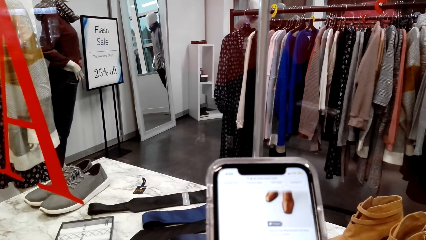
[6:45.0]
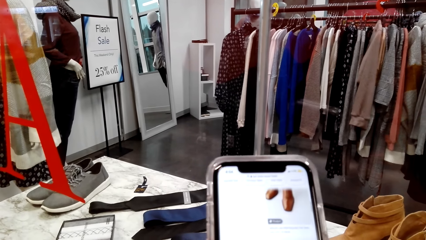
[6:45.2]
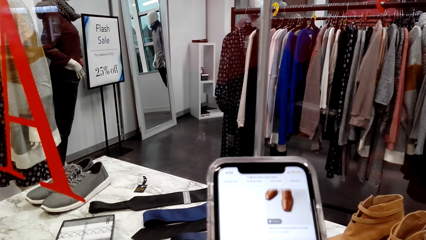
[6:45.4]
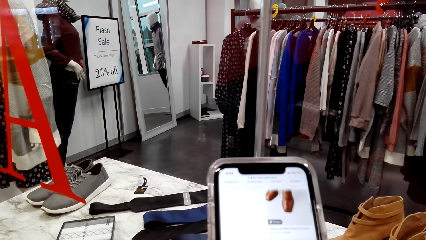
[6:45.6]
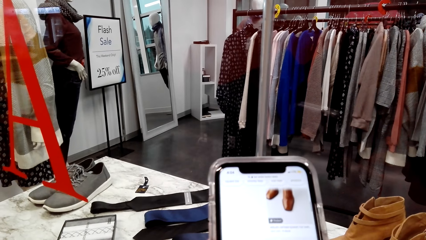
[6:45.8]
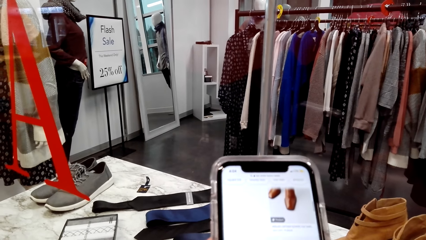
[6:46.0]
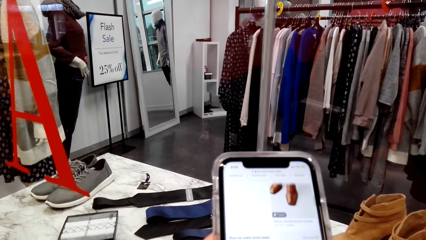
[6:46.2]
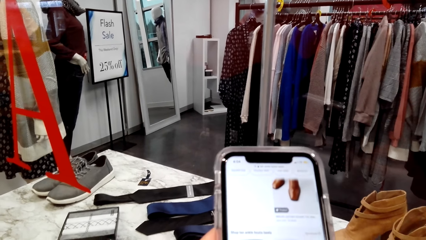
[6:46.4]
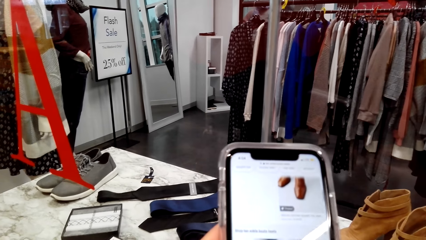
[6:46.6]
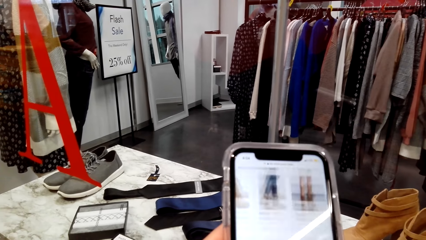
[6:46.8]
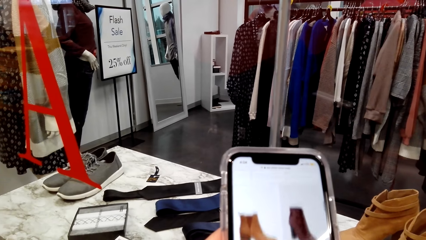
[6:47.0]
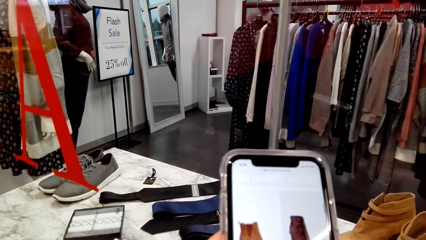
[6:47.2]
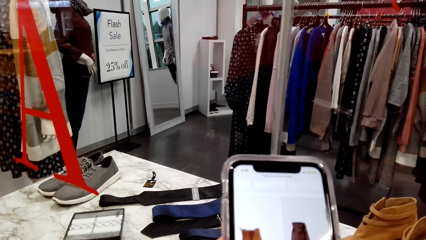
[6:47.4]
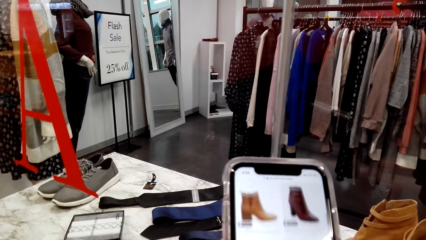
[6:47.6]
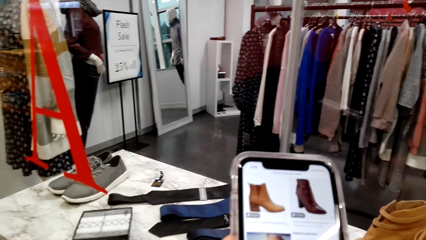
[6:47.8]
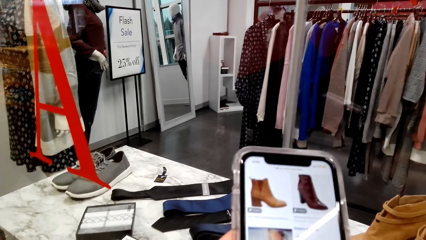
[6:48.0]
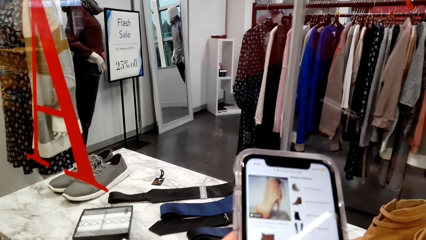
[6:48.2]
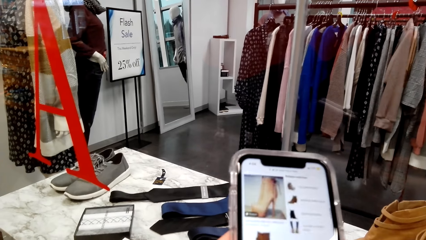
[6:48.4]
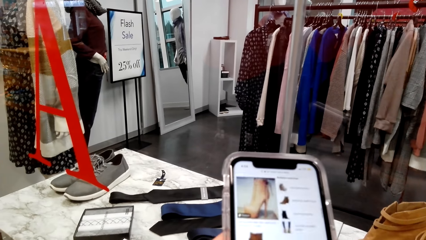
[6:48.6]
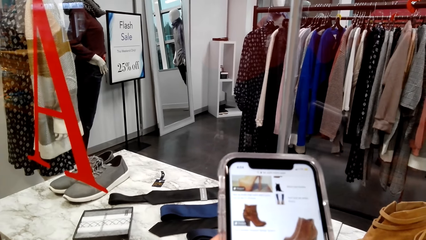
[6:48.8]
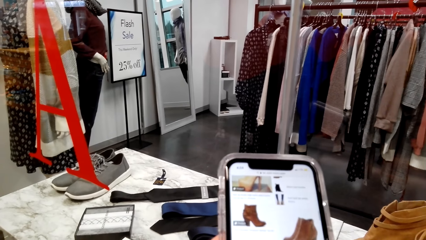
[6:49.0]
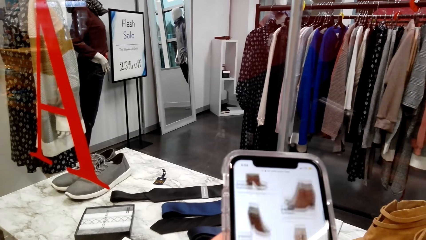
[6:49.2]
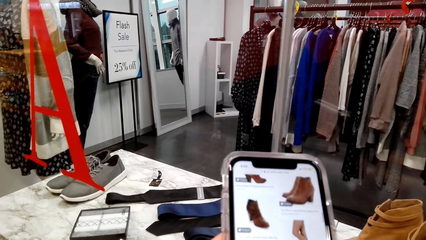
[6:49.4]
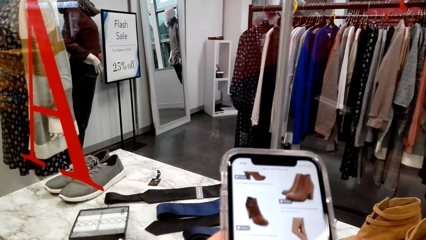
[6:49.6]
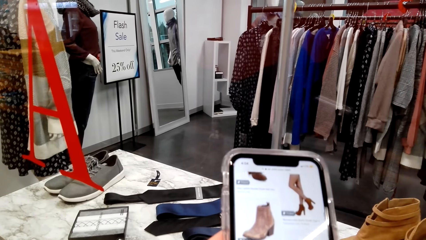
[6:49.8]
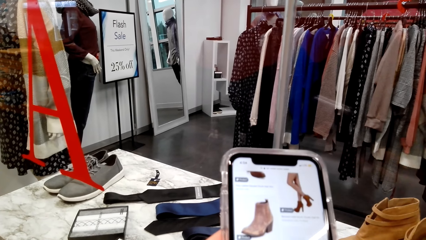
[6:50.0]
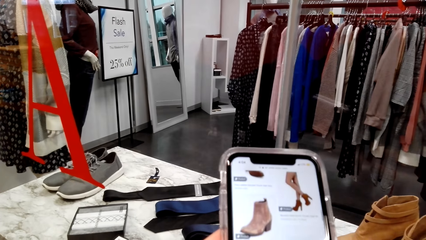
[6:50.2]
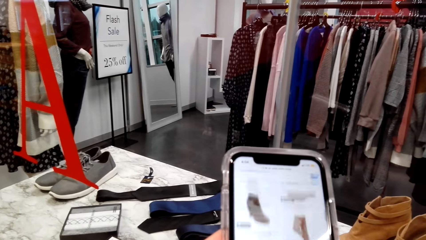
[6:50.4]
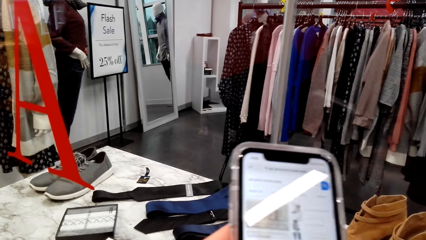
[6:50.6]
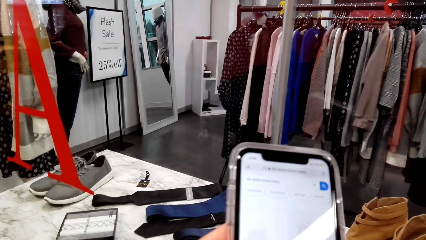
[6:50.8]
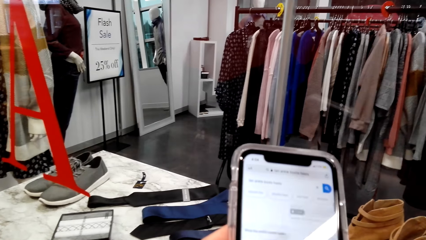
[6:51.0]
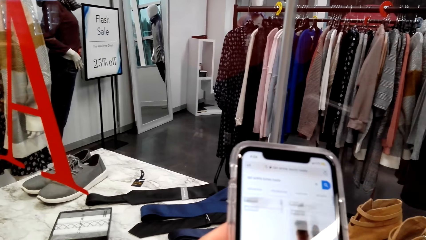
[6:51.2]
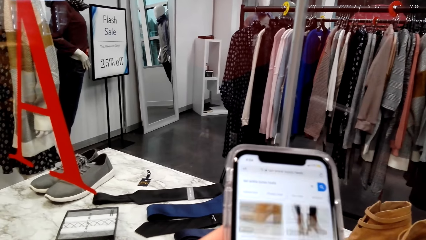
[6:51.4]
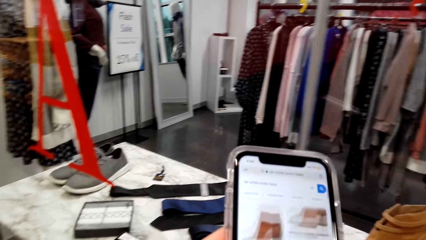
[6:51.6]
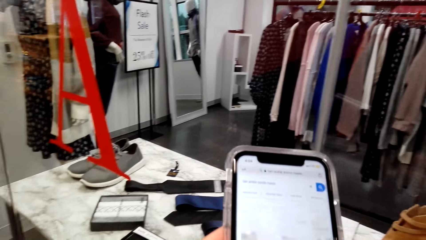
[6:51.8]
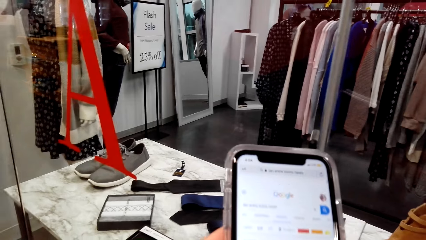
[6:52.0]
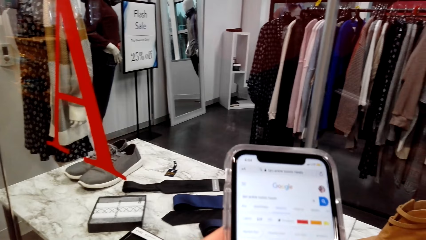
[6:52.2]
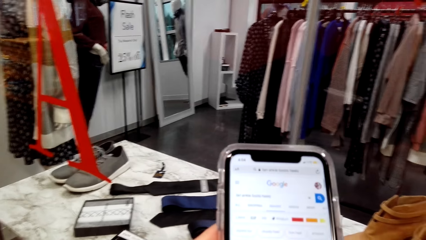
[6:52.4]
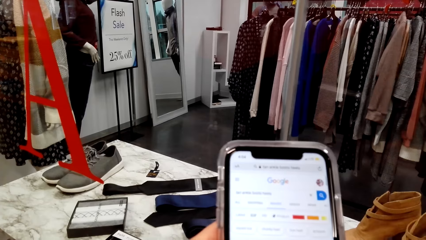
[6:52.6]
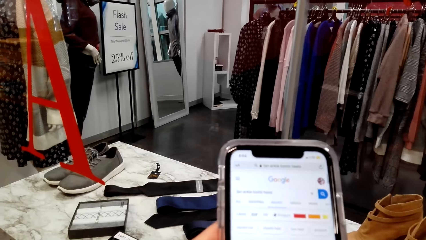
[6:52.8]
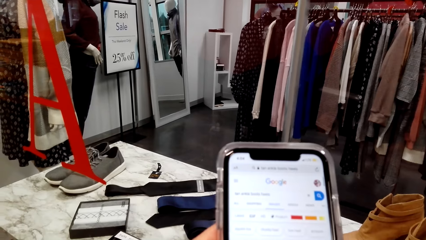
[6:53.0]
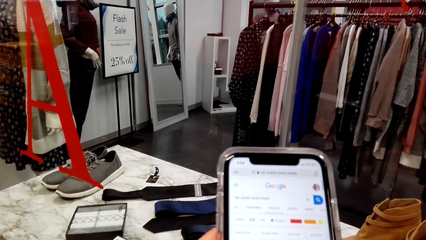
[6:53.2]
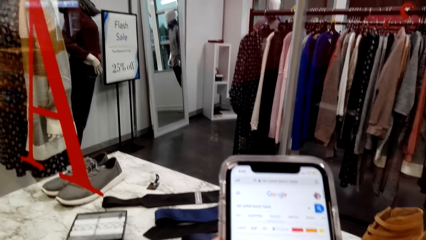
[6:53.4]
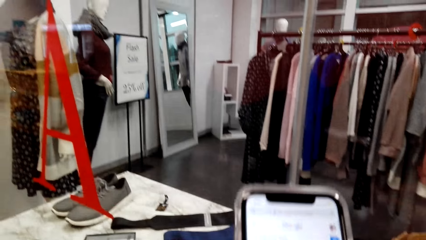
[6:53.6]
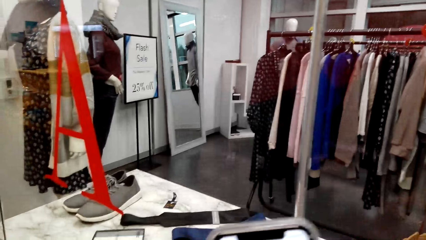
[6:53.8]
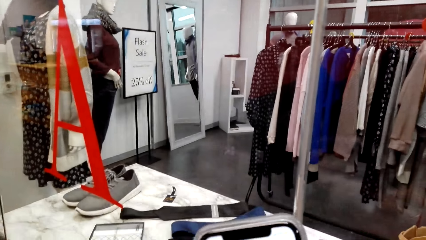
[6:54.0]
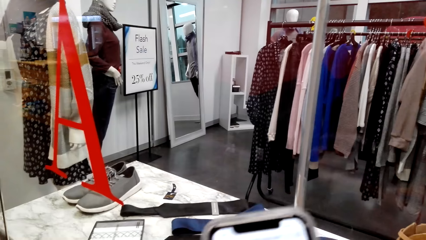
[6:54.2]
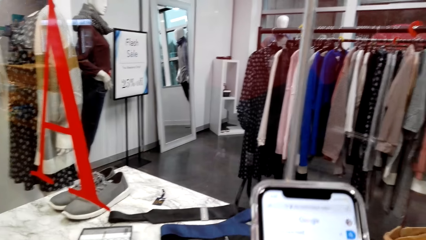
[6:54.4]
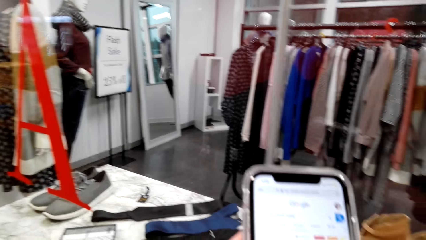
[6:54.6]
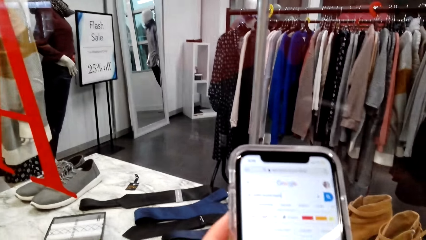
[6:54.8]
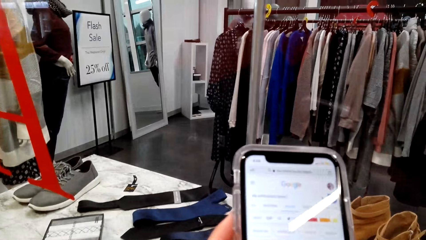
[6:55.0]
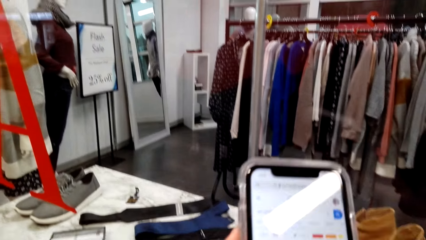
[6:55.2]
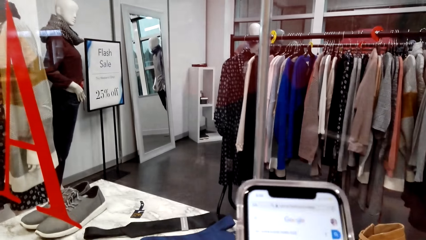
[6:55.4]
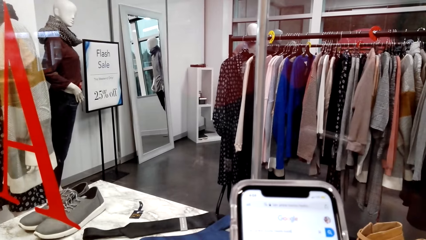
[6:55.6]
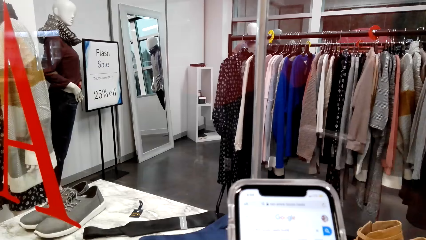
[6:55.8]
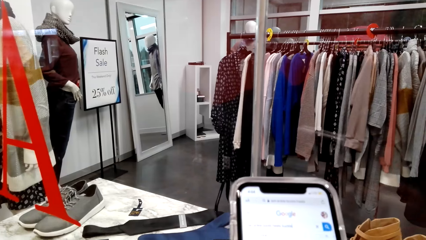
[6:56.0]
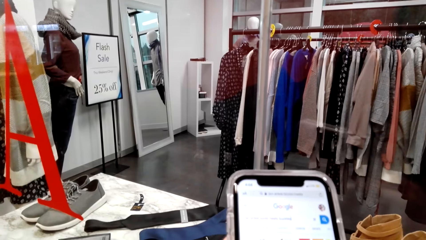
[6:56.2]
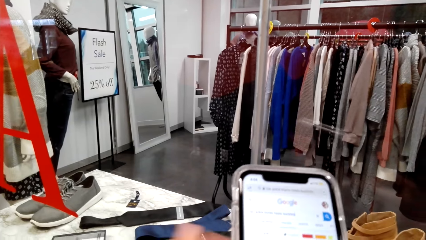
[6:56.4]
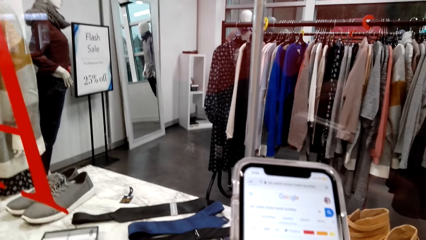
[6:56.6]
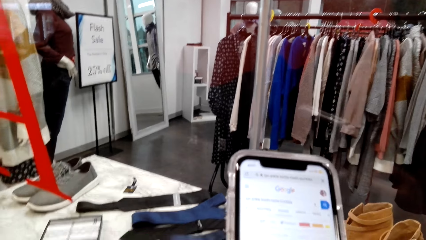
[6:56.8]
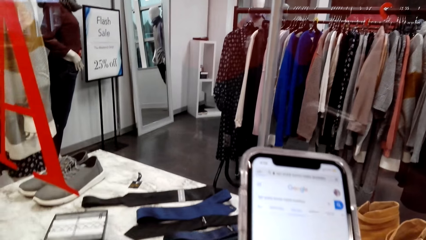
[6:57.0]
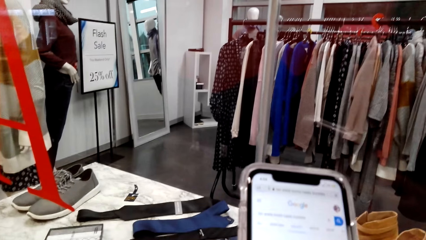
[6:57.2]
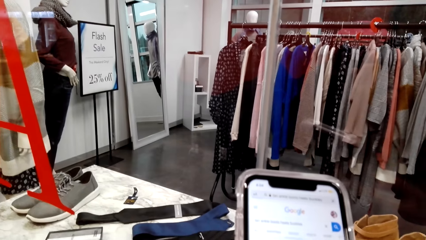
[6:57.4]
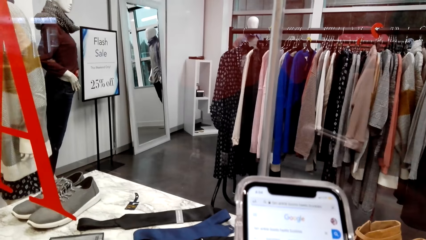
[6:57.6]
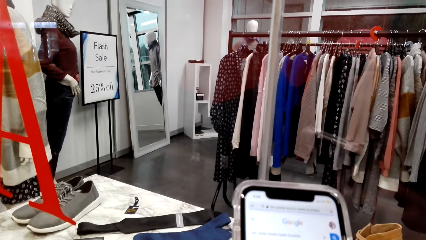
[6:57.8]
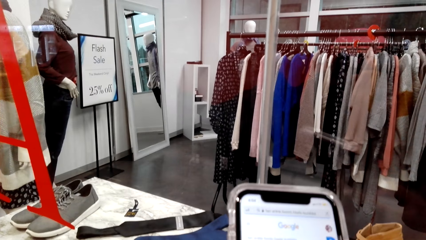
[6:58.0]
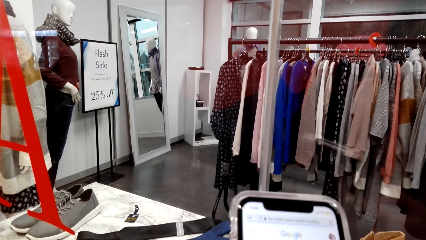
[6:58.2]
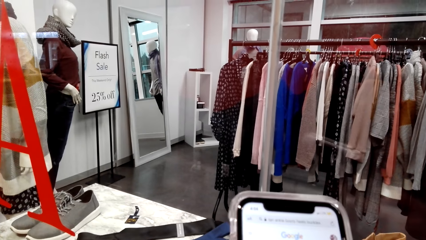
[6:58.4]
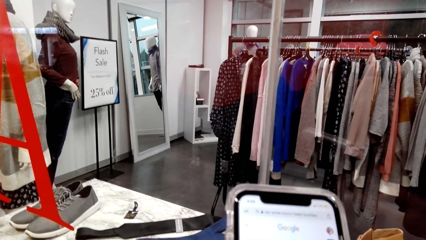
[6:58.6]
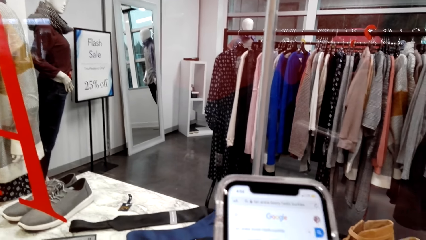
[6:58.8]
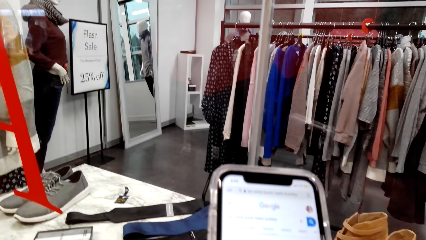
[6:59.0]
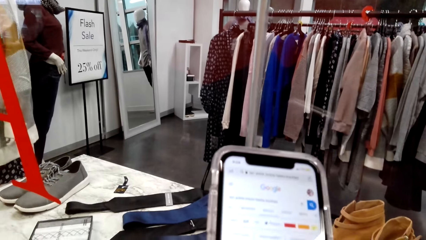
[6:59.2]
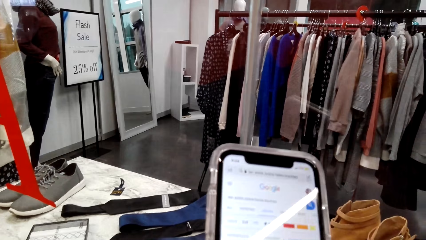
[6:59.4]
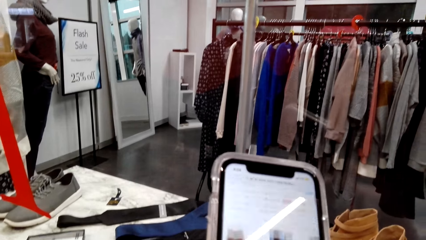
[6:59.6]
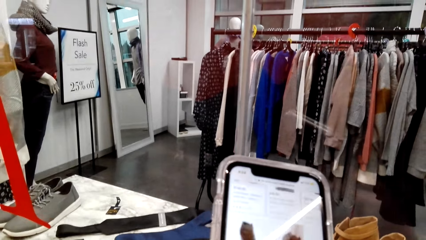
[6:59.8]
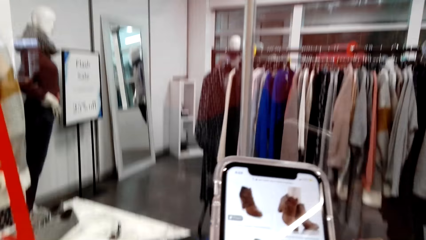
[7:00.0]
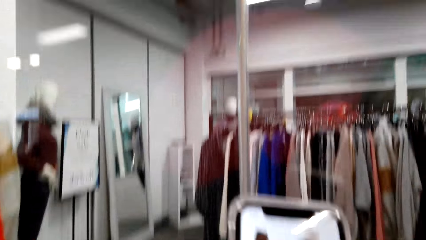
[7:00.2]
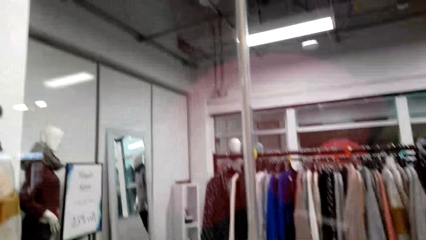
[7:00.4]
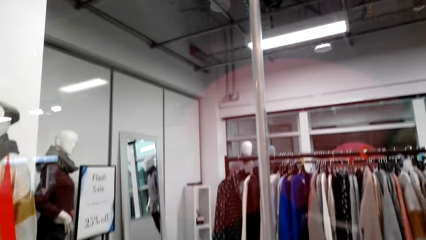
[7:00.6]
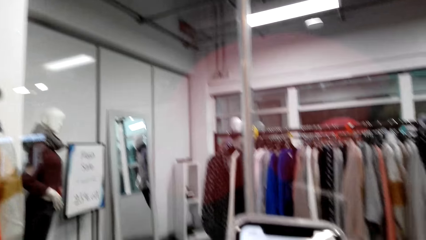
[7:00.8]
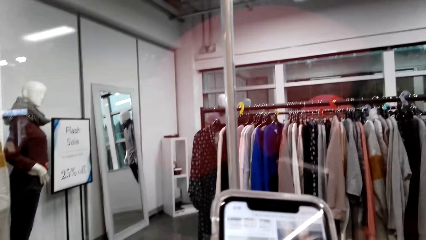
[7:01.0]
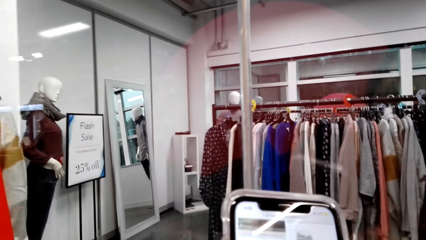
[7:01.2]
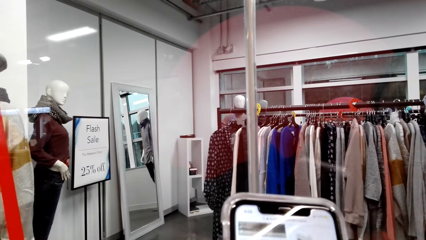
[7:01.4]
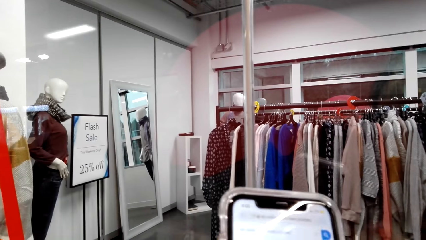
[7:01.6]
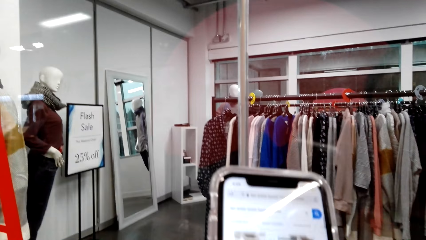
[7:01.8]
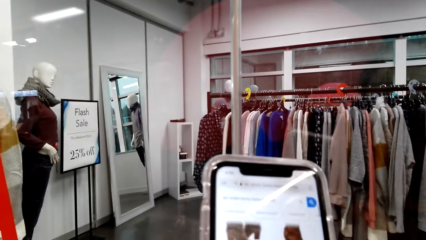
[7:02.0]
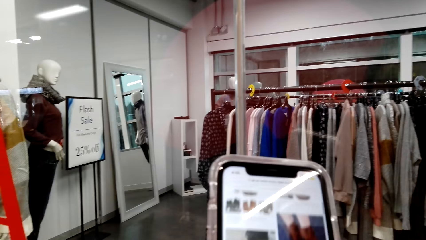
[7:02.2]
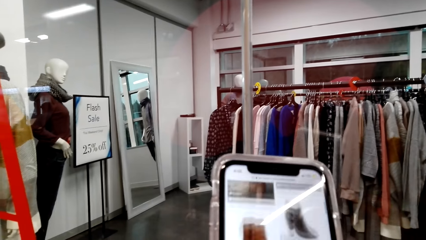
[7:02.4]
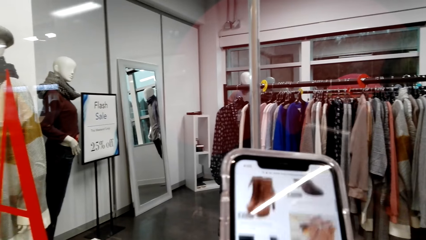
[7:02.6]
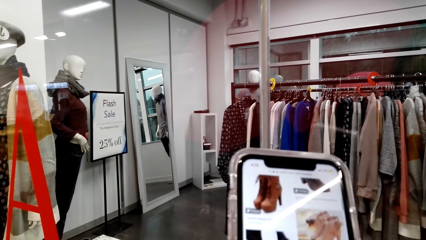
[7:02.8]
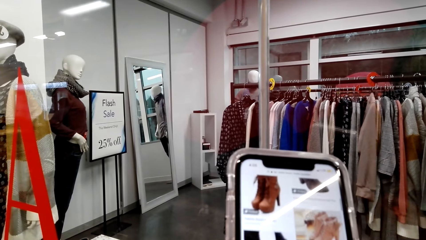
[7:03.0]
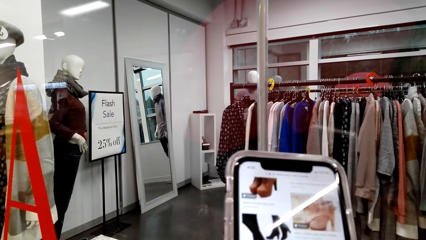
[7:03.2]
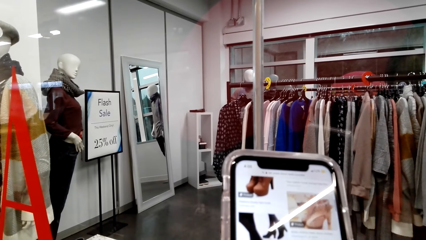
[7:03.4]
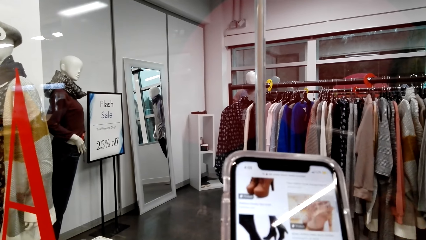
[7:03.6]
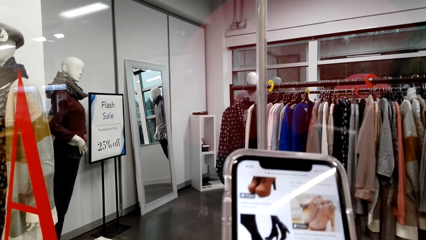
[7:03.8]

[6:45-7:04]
The camera wearer looks around a supermarket. She operates a mobile phone with her hands.
